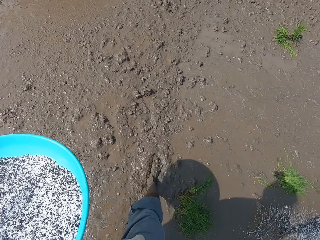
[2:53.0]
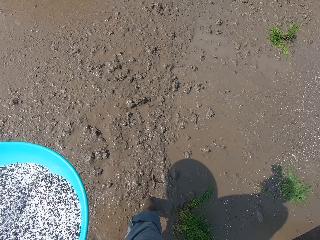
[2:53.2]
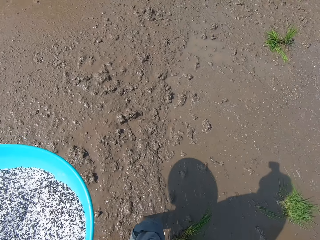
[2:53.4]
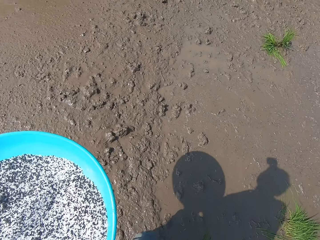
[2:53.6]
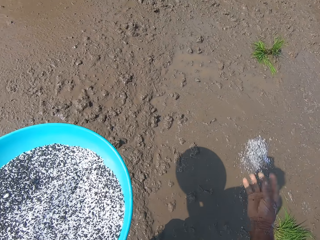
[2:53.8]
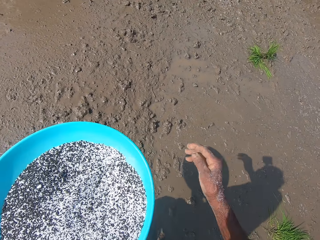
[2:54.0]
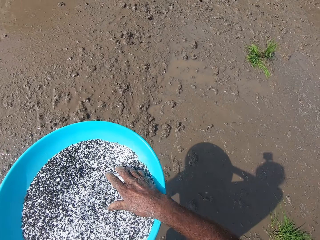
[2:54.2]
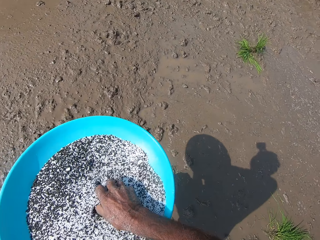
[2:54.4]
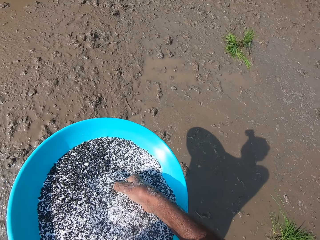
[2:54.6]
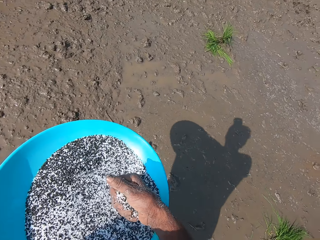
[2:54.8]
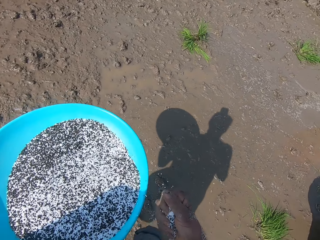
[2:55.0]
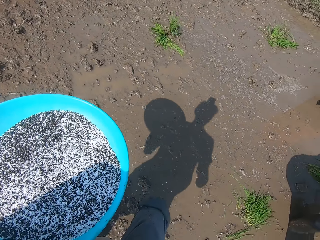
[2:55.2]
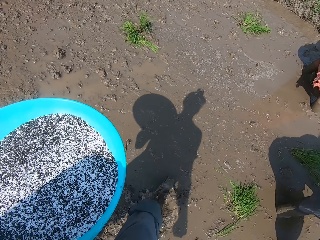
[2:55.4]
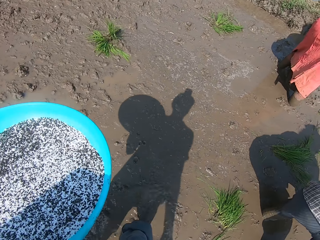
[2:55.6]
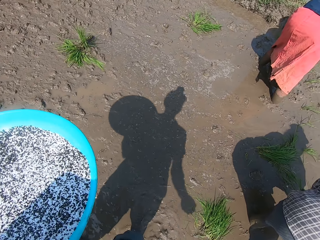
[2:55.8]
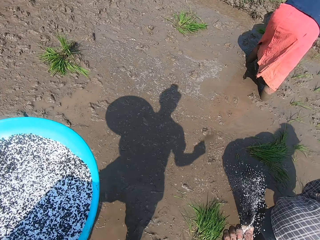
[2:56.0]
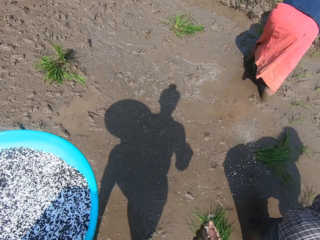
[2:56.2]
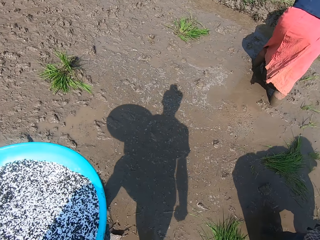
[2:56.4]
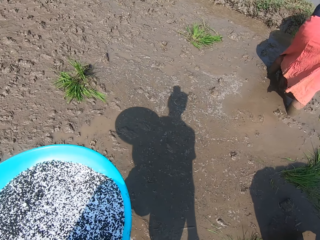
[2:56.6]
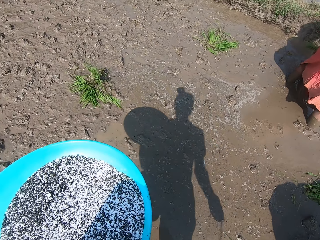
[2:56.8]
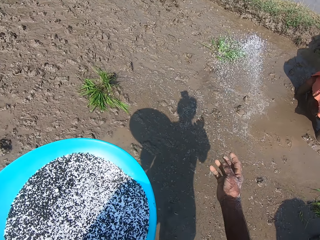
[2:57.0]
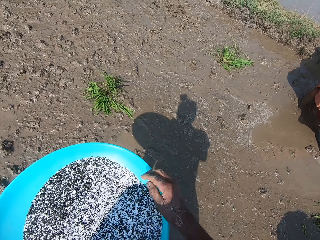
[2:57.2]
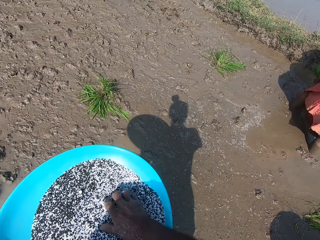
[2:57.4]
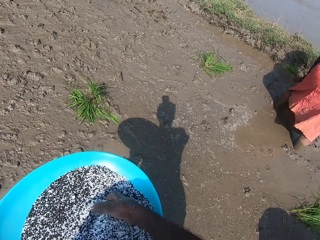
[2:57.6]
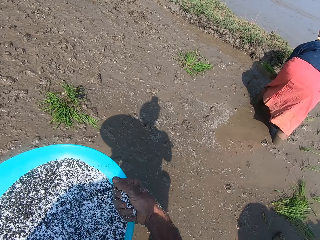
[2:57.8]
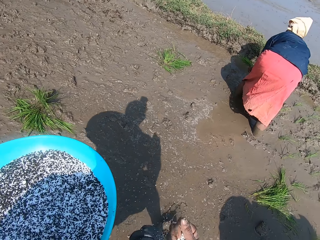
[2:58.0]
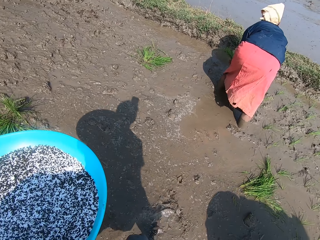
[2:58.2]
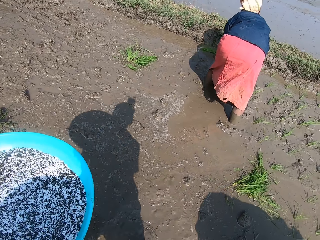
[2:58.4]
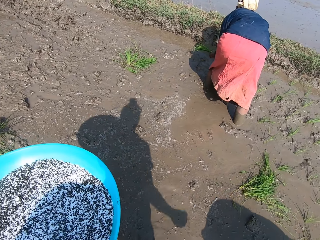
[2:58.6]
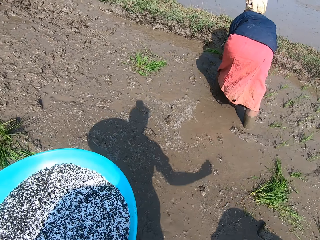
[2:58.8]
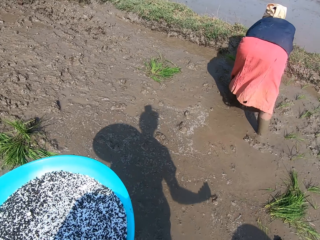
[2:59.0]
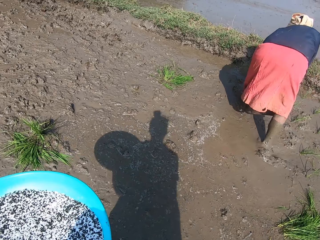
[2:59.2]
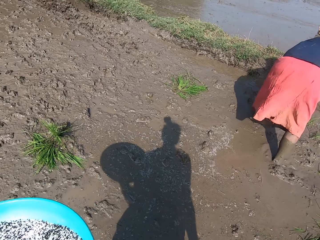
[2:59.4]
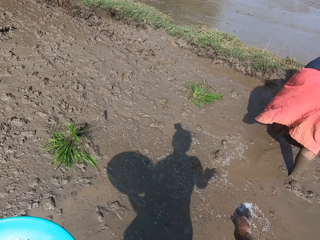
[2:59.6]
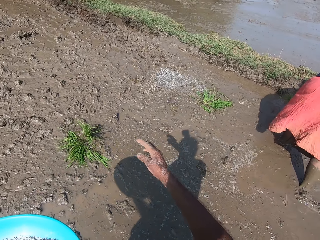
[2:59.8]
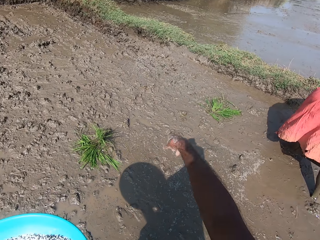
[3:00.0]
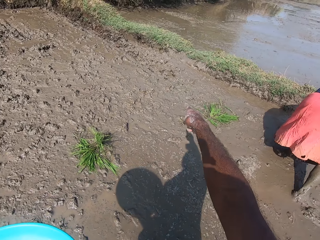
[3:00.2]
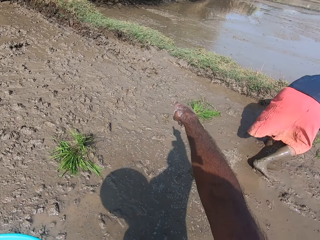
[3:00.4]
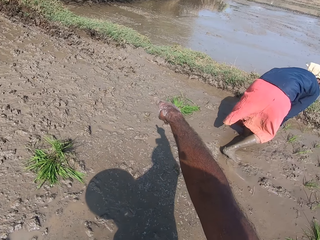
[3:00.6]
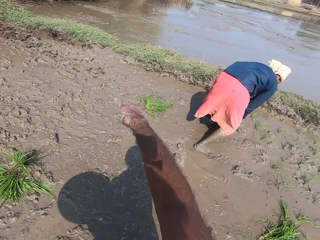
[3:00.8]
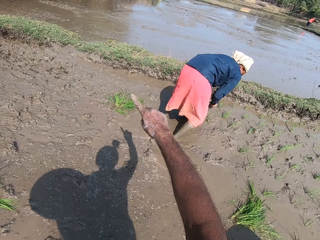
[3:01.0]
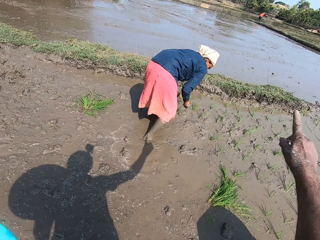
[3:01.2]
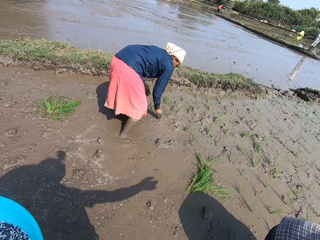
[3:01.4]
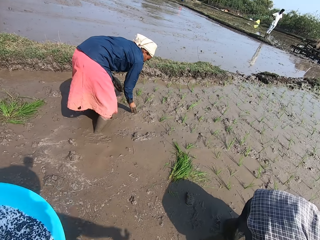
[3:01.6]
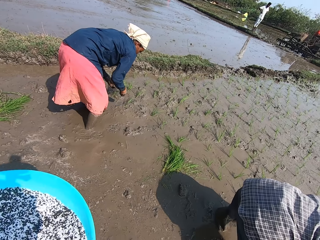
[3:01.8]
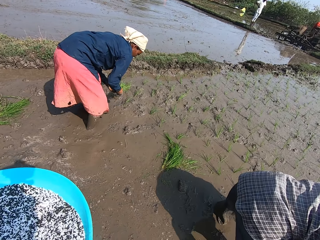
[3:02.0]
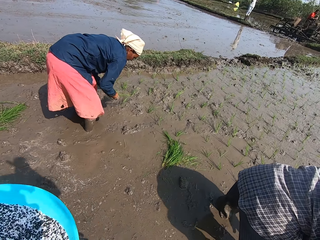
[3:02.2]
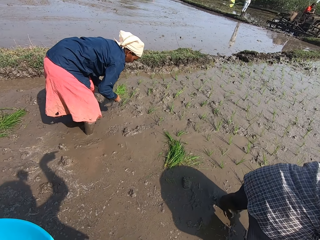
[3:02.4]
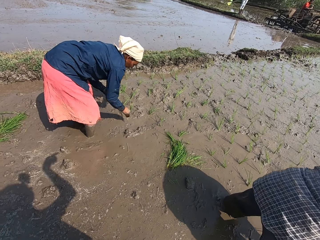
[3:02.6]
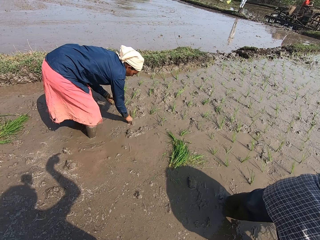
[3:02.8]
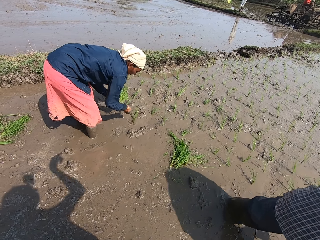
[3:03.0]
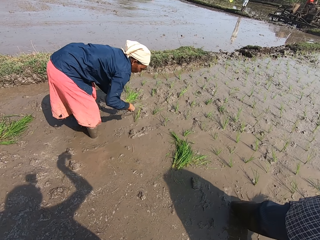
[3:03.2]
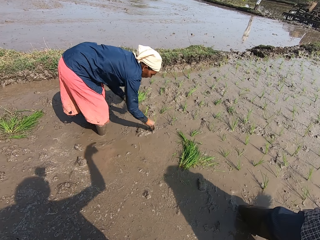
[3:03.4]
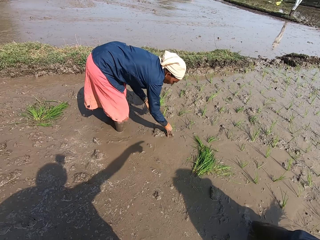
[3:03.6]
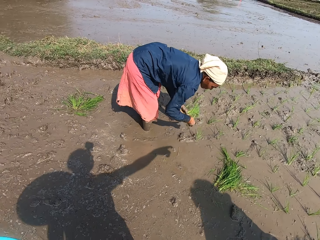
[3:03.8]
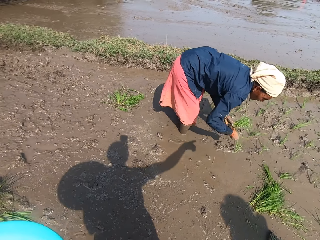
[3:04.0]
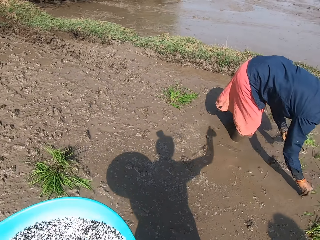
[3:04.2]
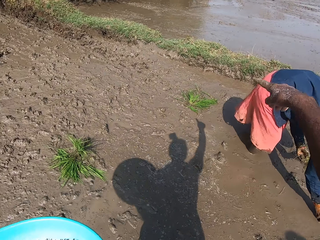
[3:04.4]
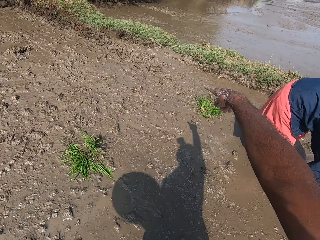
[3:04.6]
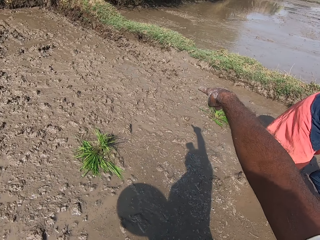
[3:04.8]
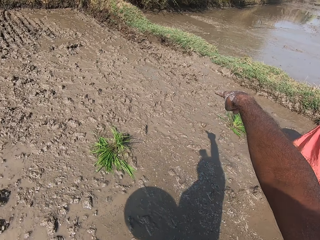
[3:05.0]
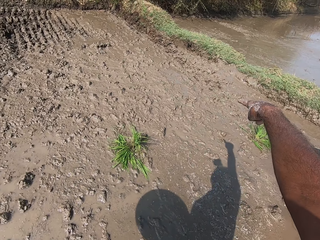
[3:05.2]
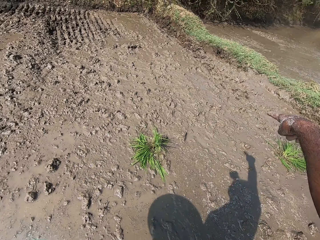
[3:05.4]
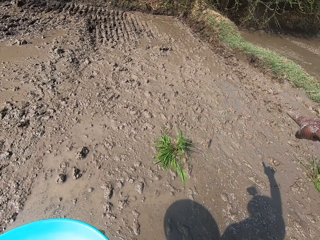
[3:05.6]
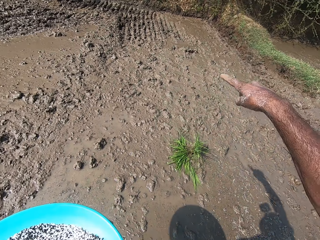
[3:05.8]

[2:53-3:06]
The camera wearer spreads the rice grains in his right hand on the mud. He takes rice grains from the tray in his left hand with his right hand. He spreads the rice grains in his right hand on the mud. He takes rice grains from the tray in his left hand with his right hand. He spreads the rice grains in his right hand on the mud. The woman passes the plants in her right hand to her left hand. The woman takes a plant from the mud with her right hand. The woman passes the plant in her right hand to her left hand. The camera wearer points around. The woman takes a plant from the mud with her right hand. The woman passes the plant in her right hand to her left hand. The woman takes a plant from the mud with her right hand. The woman passes the plant in her right hand to her left hand. The woman takes a plant from the mud with her right hand.

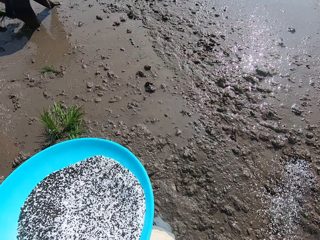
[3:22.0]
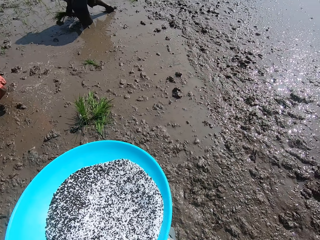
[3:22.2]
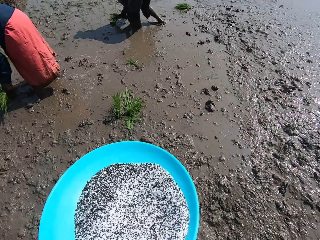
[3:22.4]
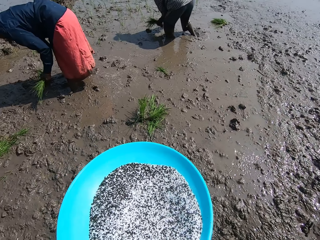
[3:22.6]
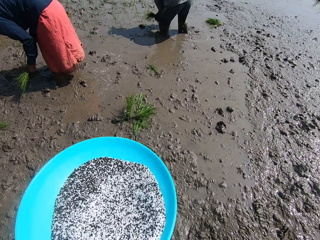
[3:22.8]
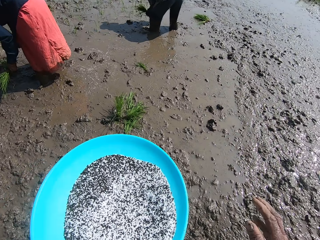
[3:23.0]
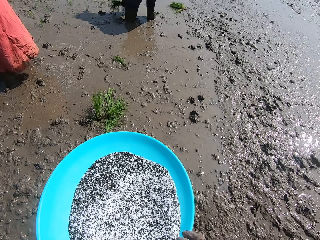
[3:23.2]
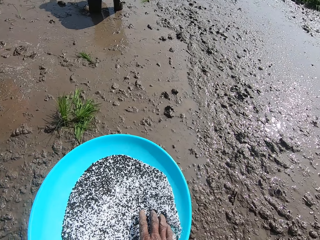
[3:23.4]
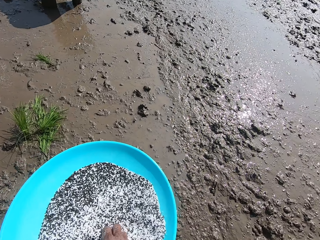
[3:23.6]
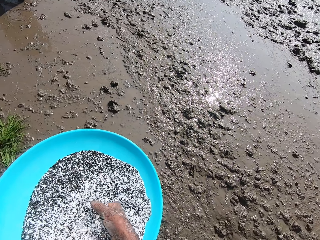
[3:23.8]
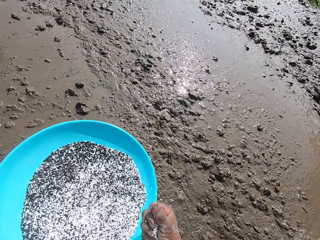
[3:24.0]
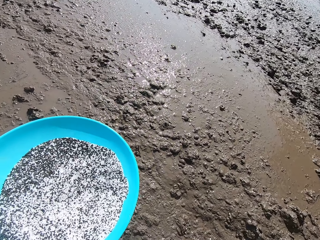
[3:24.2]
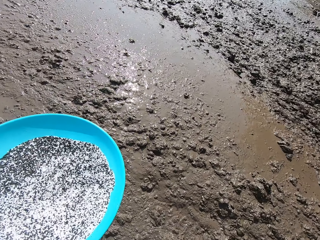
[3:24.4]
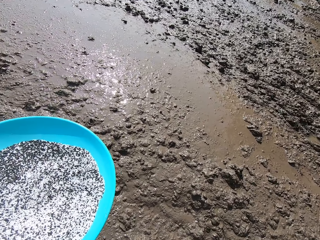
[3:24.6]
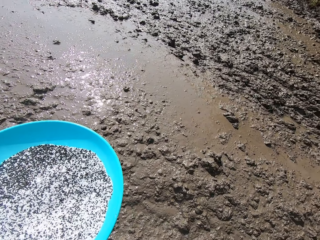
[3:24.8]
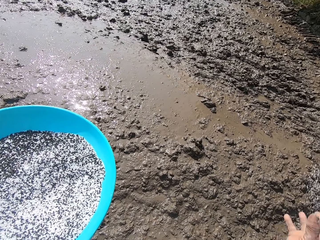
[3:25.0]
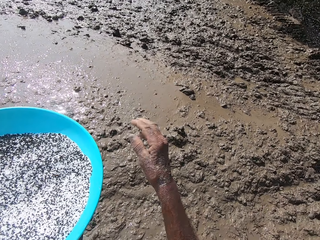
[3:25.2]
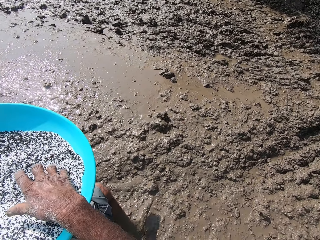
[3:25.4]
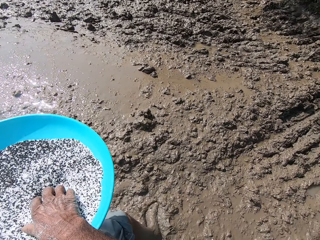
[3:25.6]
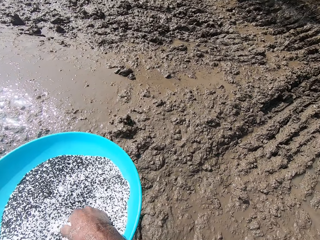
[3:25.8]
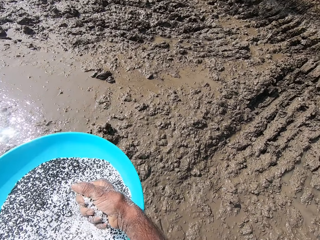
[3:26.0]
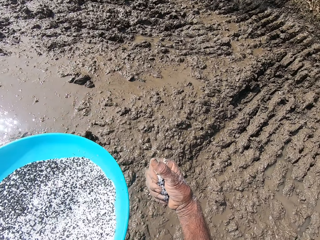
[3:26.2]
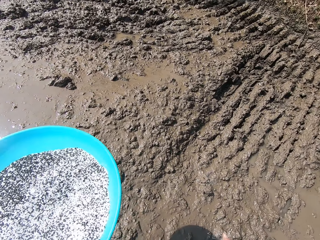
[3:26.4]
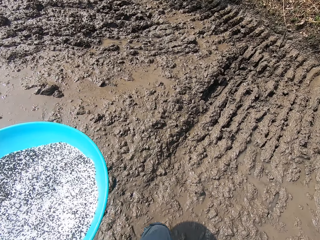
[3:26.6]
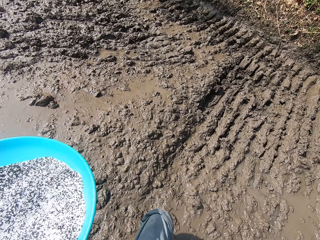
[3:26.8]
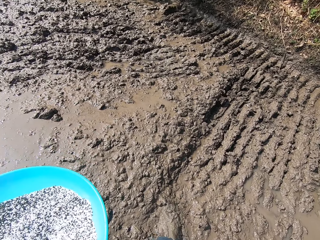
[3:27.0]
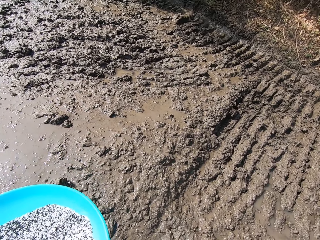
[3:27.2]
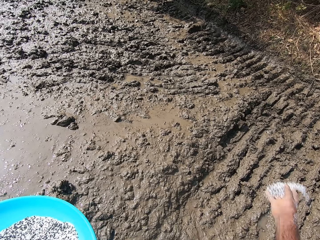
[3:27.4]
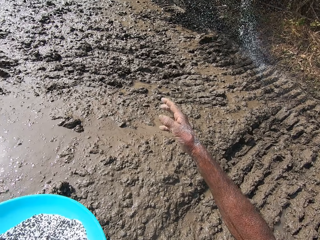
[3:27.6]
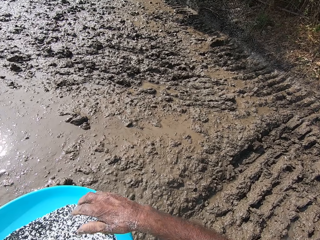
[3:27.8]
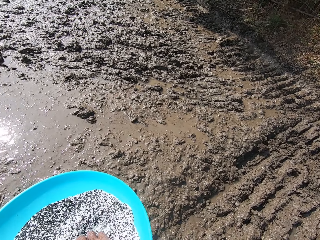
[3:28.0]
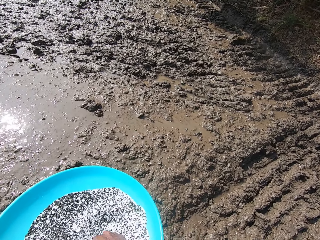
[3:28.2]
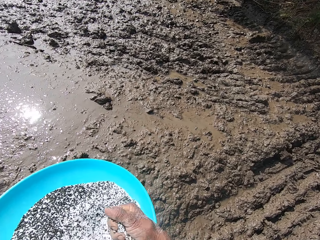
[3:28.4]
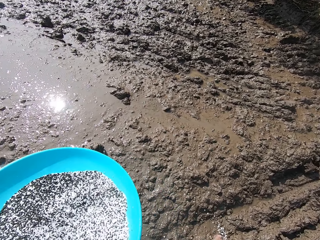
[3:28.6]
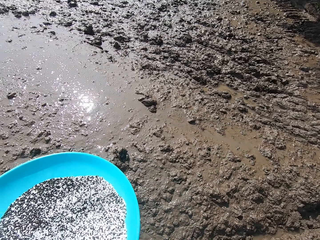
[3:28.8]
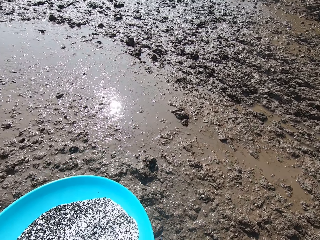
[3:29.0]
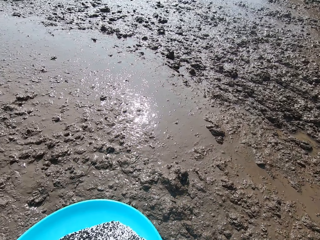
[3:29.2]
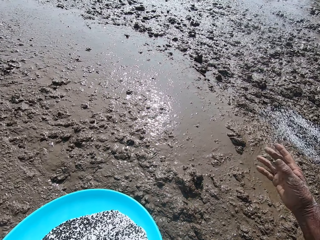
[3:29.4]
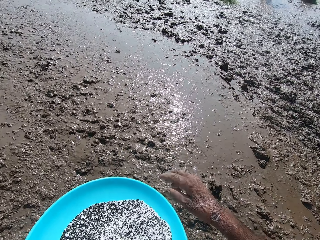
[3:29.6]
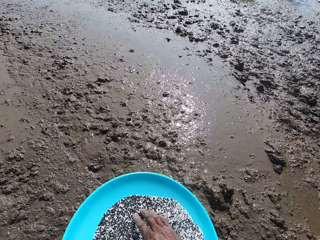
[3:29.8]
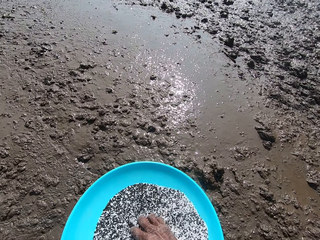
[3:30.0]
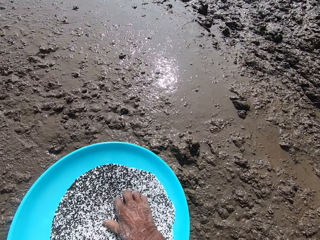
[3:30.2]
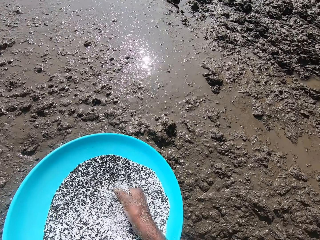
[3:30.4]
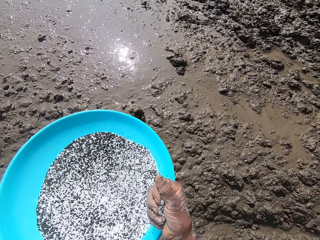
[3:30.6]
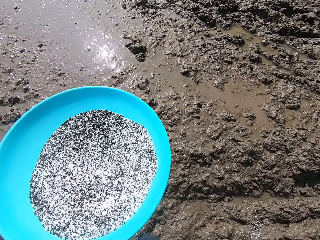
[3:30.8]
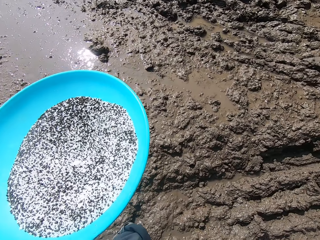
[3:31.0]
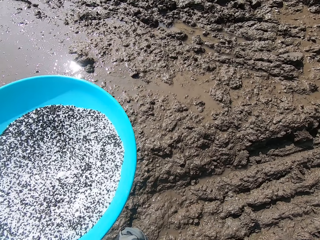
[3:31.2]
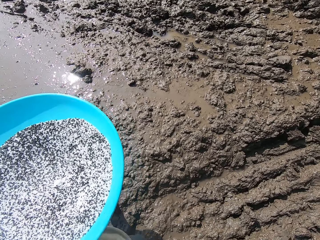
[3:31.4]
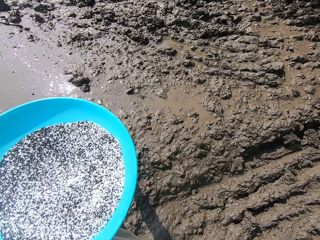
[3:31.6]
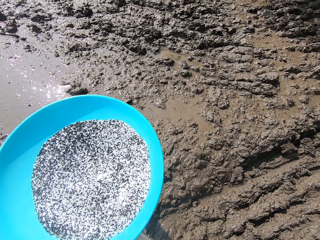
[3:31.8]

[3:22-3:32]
The man holds the plants in his left hand. The man takes a plant from the mud with his right hand. The woman takes plants in her left hand with her right hand. The woman drops the plants in her right hand on the mud. The camera wearer takes rice grains from the tray in his left hand with his right hand. He spreads the rice grains in his right hand on the mud. He takes rice grains from the tray in his left hand with his right hand. He spreads the rice grains in his right hand on the mud. He takes rice grains from the tray in his left hand with his right hand. He spreads the rice grains in his right hand on the mud. He takes rice grains from the tray in his left hand with his right hand.
